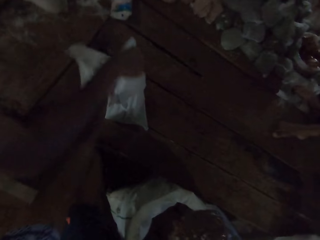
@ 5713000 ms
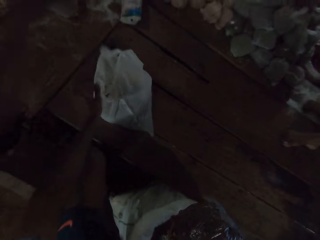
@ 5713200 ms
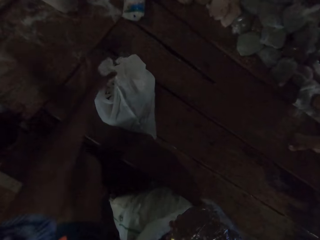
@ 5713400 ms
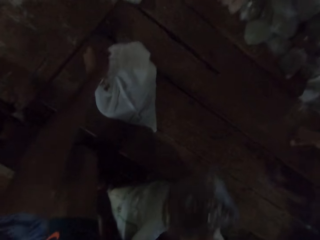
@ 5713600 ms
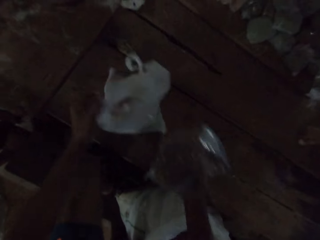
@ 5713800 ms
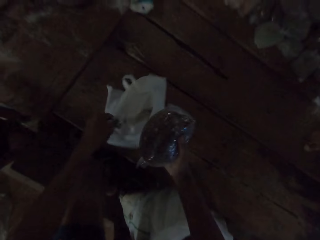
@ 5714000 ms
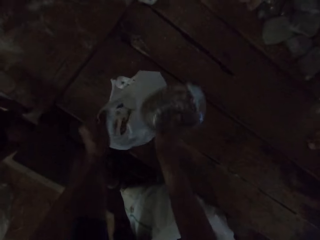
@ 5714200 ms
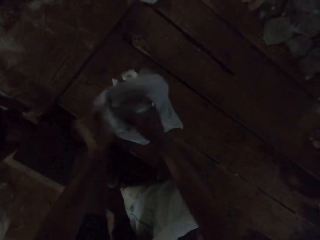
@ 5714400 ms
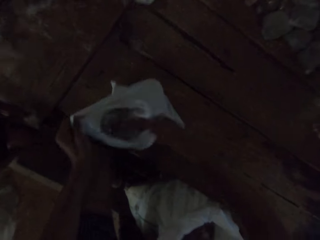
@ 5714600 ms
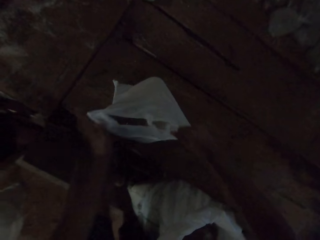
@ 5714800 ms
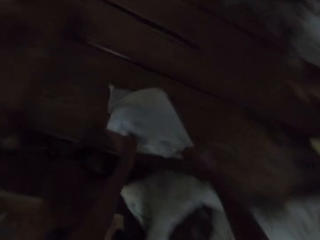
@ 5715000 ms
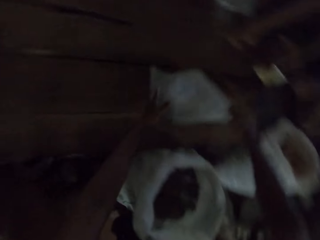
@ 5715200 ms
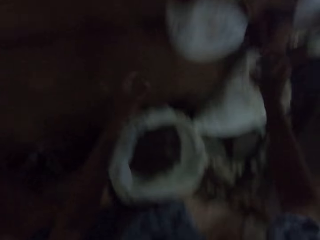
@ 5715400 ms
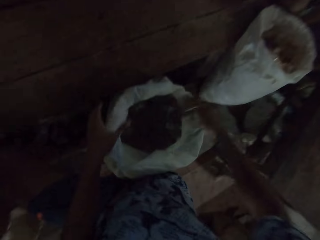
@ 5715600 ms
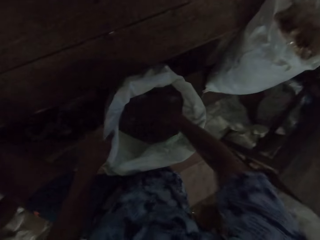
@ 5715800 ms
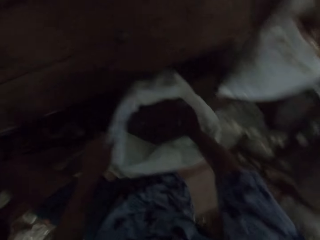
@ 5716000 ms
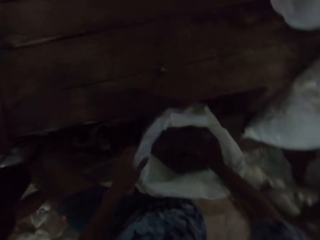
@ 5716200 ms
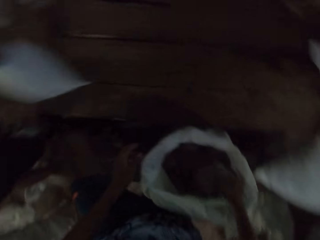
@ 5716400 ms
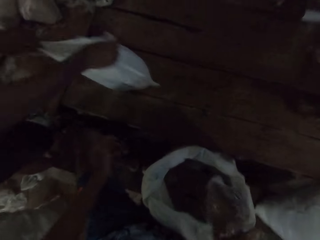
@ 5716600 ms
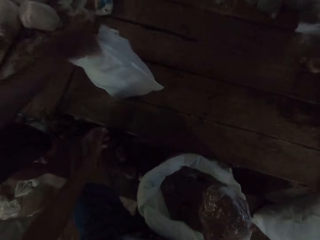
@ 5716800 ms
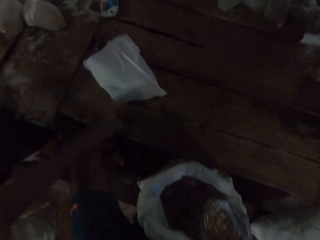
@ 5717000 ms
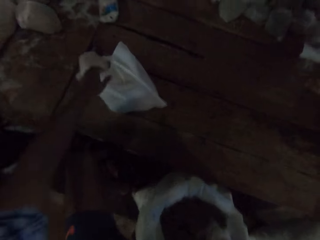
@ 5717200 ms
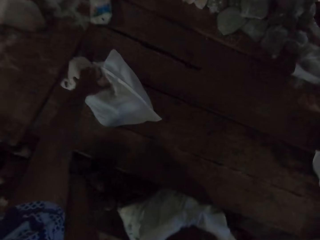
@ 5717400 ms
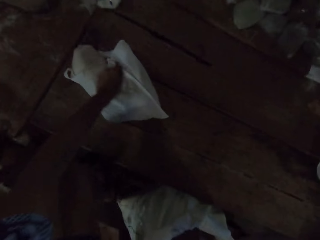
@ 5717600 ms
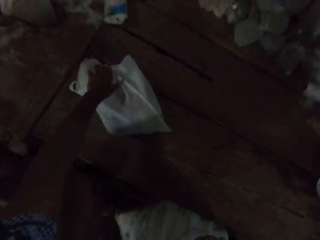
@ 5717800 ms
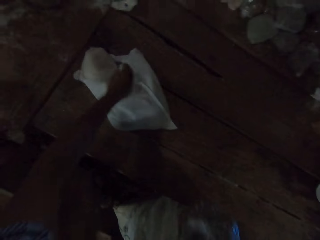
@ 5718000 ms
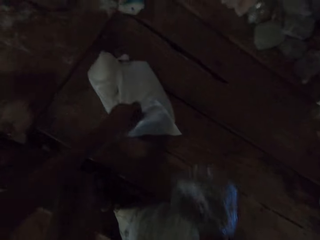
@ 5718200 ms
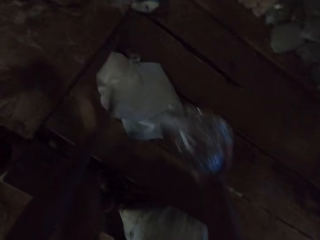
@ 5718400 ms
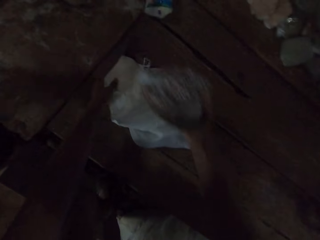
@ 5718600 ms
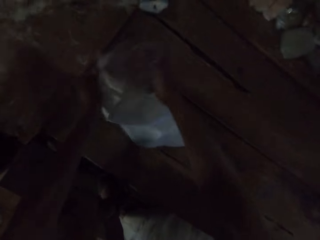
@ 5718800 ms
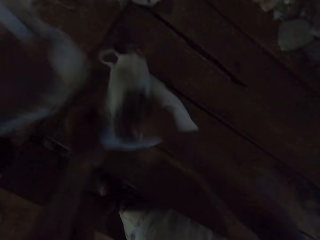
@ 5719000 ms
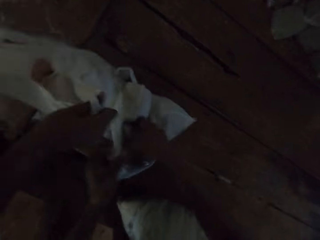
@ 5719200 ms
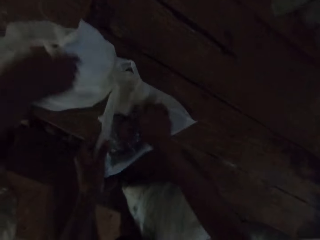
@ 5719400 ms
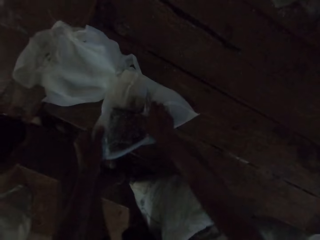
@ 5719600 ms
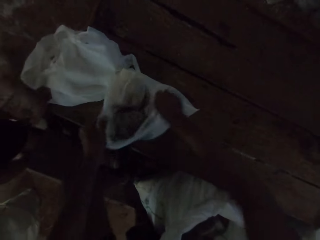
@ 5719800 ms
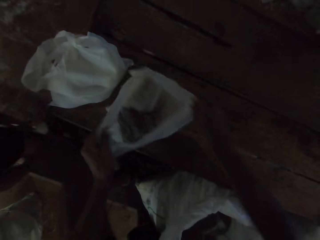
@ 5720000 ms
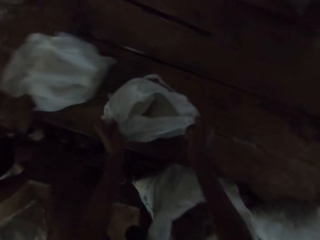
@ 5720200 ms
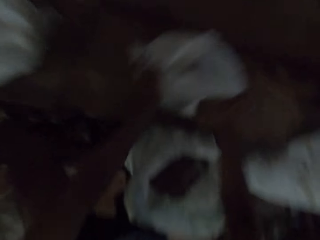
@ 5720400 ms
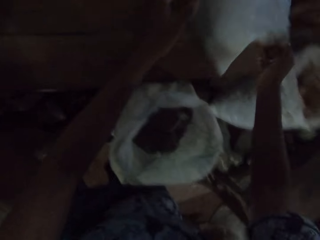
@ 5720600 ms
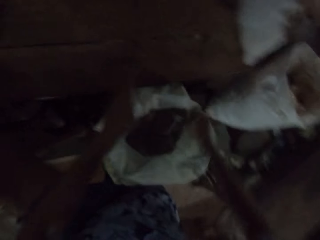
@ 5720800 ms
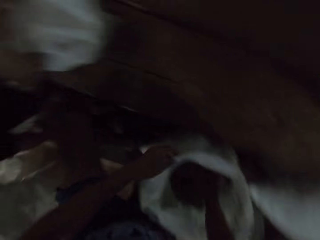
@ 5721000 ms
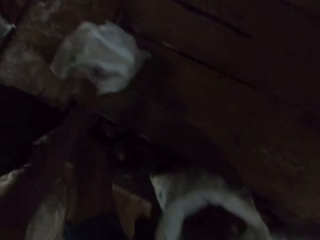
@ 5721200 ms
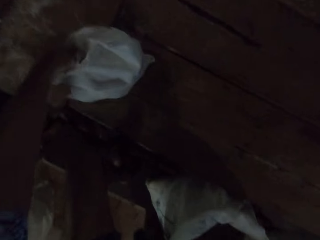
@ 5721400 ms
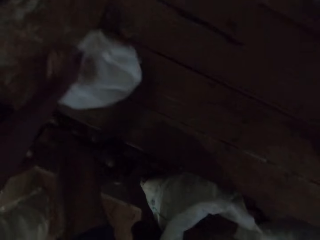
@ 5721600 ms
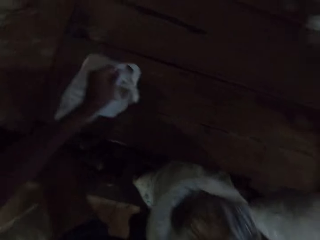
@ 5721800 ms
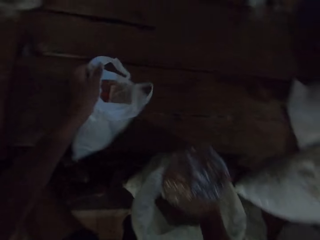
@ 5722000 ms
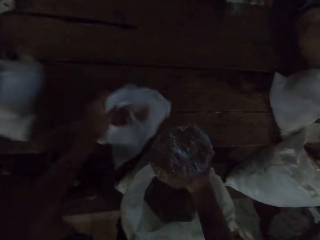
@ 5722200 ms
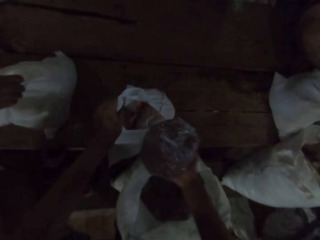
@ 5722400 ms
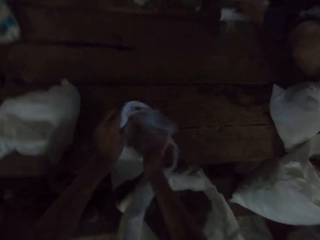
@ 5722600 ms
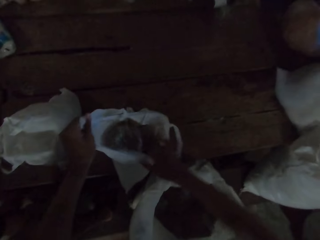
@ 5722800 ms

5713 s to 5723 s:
The camera wearer opens the paper bag. He puts the pack in the nylon bag with his right hand. He adjusts the nylon bag on the table with both hands and pushes away the paper bag. He picks up a pack of beans from the bag with his right hand. A man drops a nylon bag on the table with his right hand. The camera wearer opens the paper bag. He puts the pack in the nylon bag with his right hand. The man drops the nylon bag on the table with his right hand. The camera wearer adjusts the nylon bag on the table with both hands and pushes away the paper bag. He picks up a pack from the bag with his right hand. He opens the paper bag. He puts the pack in the nylon bag with his right hand. The man drops the nylon bag on the table with his right hand.

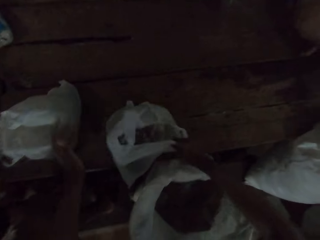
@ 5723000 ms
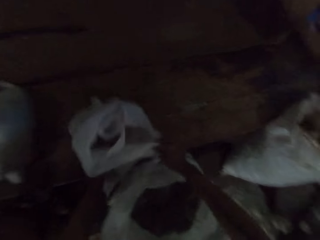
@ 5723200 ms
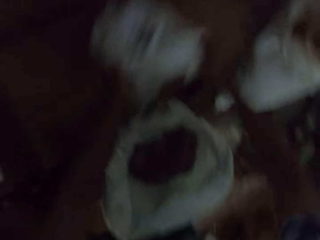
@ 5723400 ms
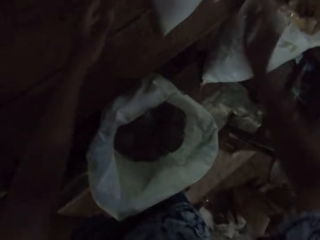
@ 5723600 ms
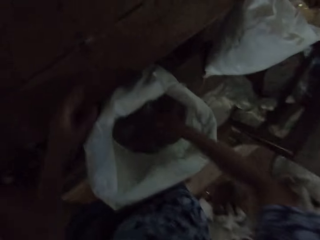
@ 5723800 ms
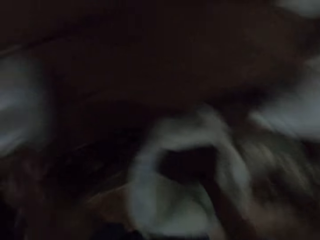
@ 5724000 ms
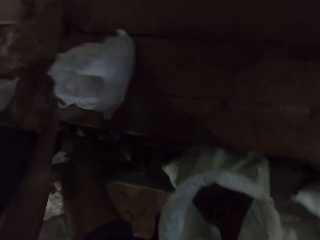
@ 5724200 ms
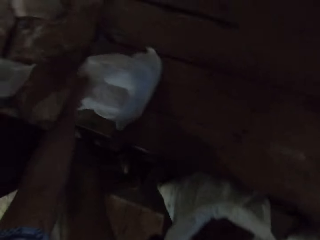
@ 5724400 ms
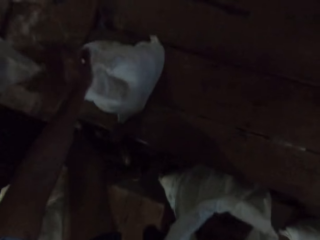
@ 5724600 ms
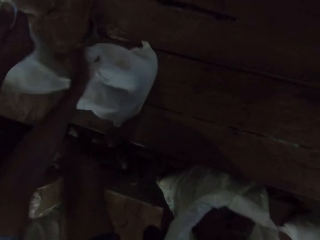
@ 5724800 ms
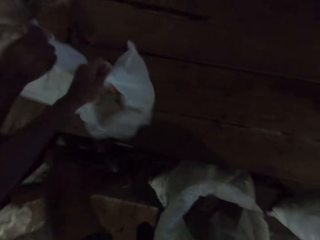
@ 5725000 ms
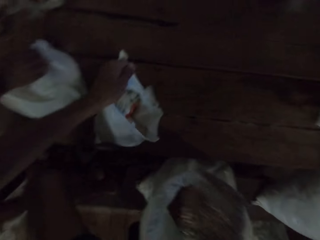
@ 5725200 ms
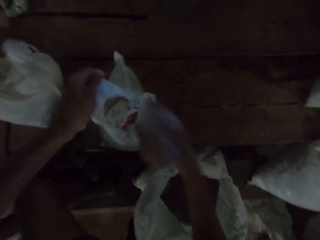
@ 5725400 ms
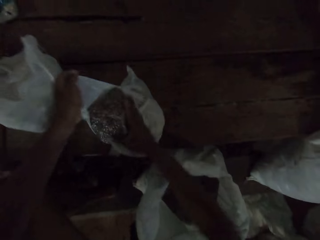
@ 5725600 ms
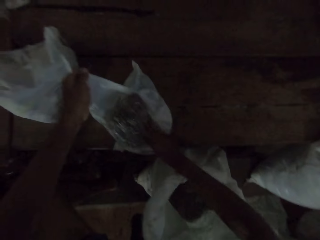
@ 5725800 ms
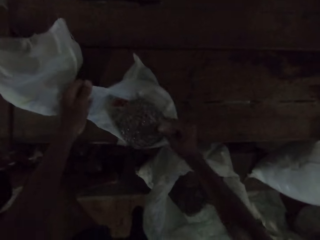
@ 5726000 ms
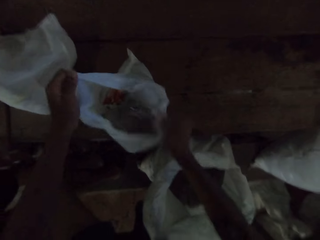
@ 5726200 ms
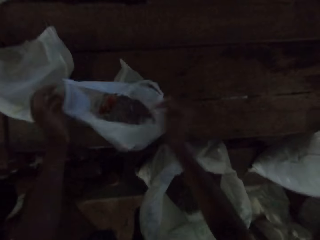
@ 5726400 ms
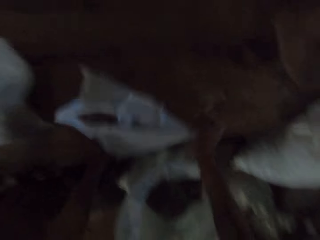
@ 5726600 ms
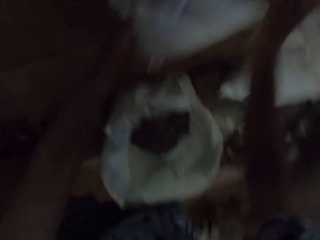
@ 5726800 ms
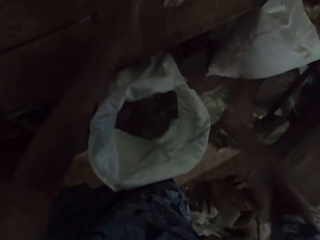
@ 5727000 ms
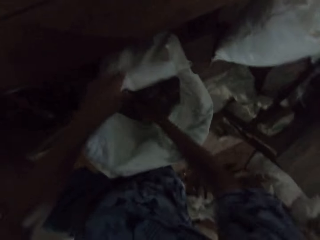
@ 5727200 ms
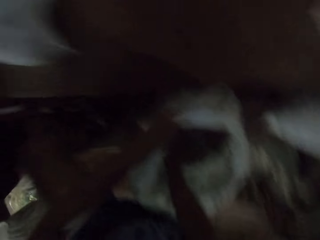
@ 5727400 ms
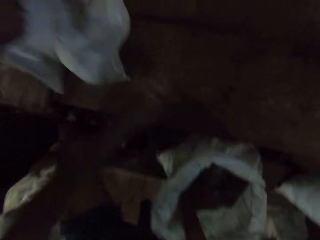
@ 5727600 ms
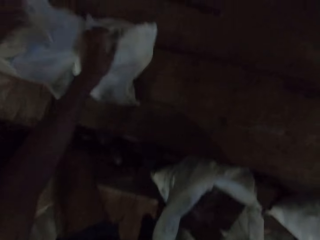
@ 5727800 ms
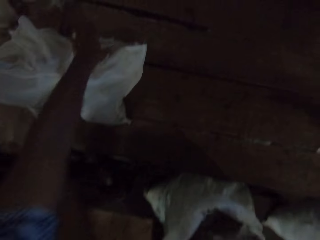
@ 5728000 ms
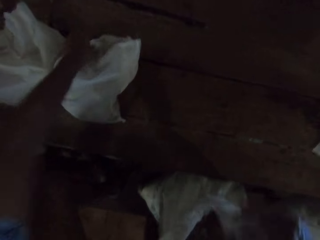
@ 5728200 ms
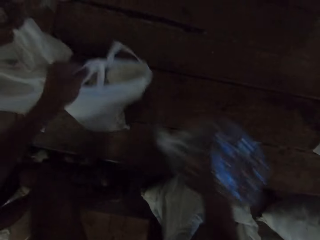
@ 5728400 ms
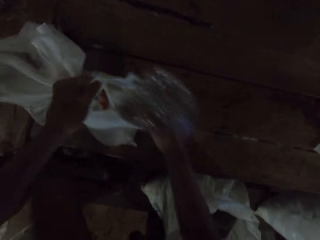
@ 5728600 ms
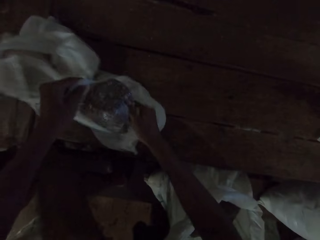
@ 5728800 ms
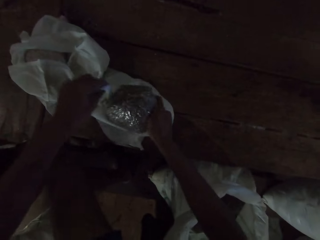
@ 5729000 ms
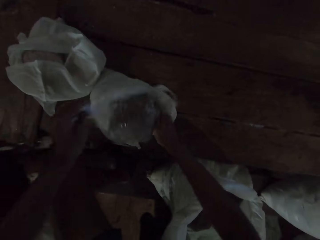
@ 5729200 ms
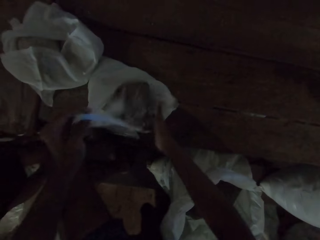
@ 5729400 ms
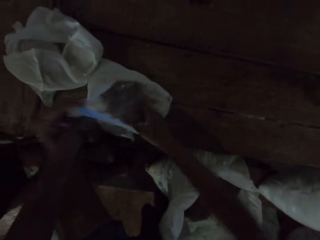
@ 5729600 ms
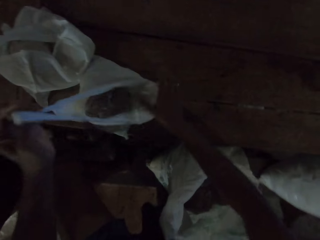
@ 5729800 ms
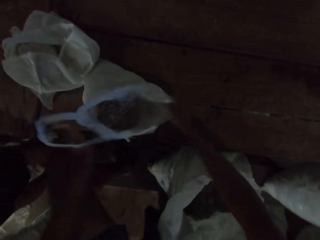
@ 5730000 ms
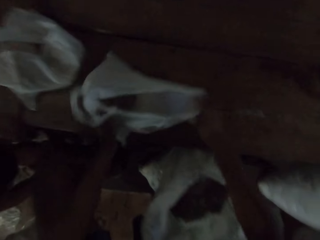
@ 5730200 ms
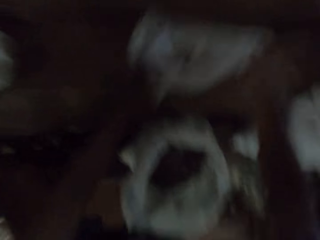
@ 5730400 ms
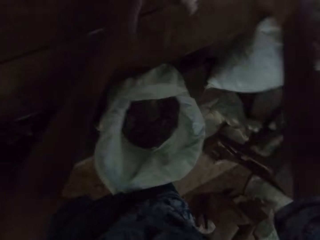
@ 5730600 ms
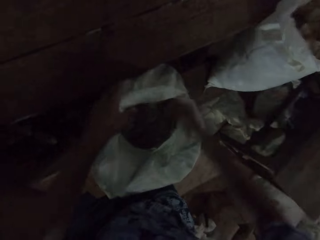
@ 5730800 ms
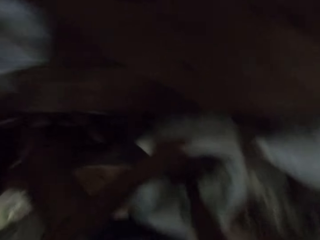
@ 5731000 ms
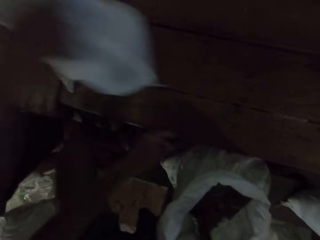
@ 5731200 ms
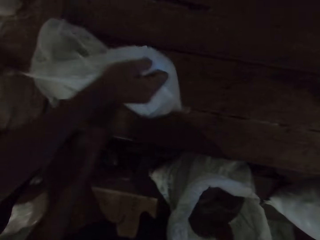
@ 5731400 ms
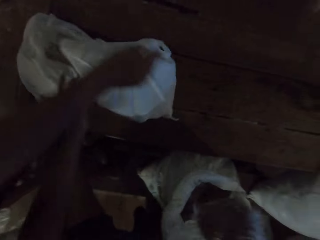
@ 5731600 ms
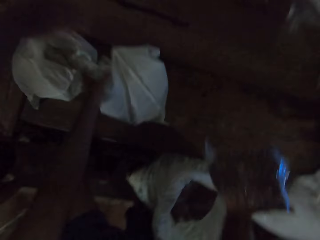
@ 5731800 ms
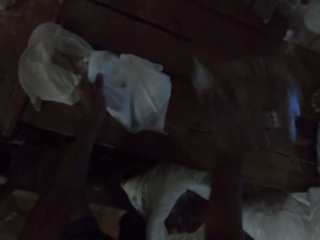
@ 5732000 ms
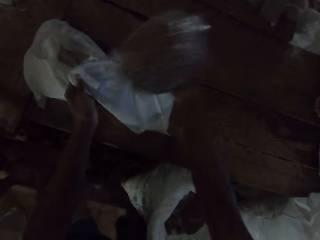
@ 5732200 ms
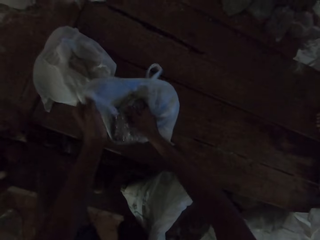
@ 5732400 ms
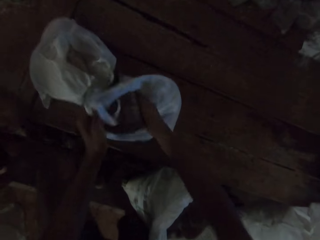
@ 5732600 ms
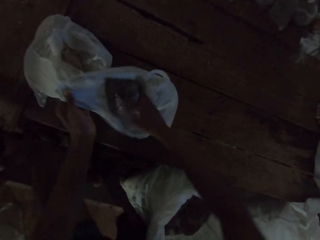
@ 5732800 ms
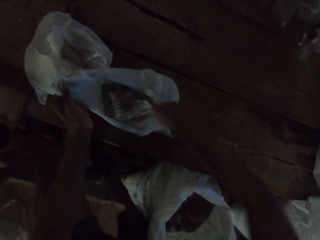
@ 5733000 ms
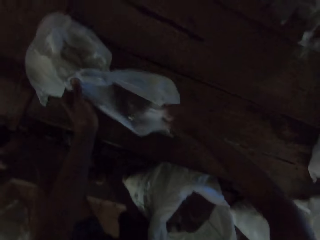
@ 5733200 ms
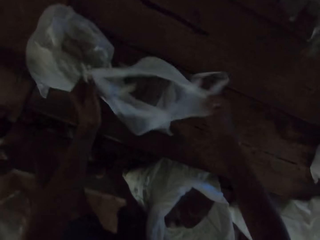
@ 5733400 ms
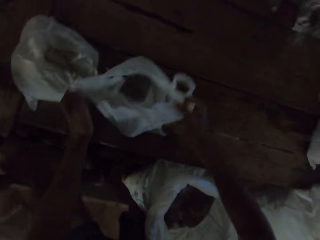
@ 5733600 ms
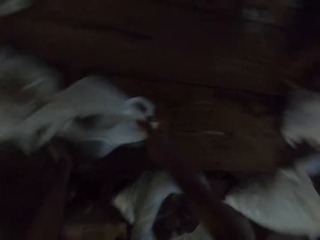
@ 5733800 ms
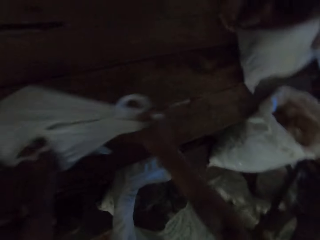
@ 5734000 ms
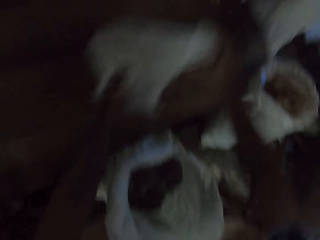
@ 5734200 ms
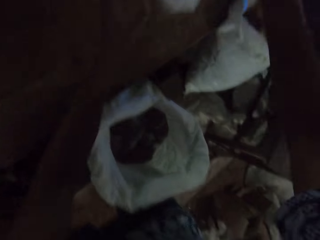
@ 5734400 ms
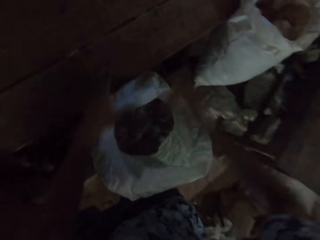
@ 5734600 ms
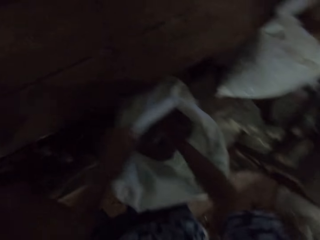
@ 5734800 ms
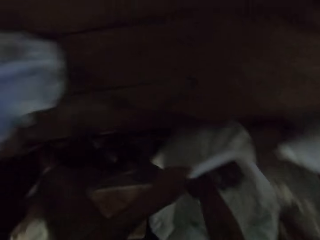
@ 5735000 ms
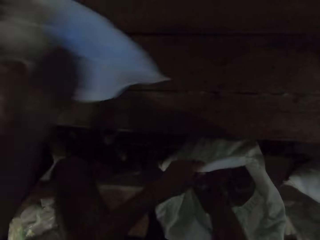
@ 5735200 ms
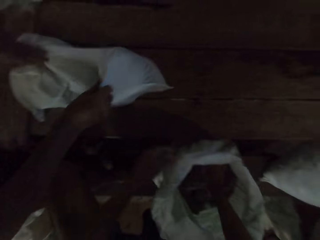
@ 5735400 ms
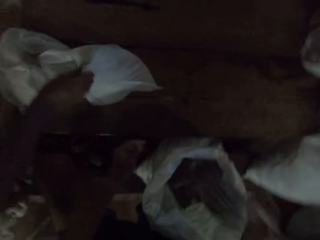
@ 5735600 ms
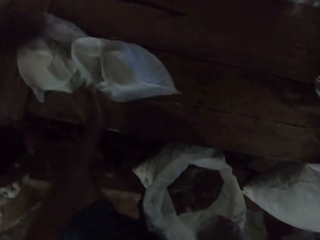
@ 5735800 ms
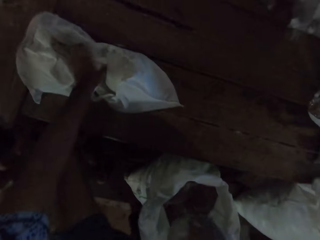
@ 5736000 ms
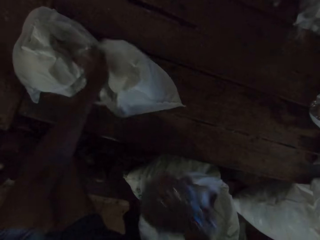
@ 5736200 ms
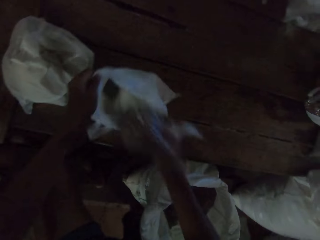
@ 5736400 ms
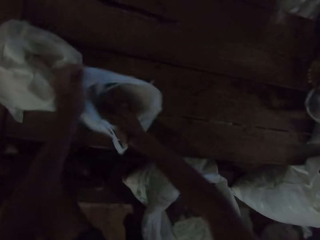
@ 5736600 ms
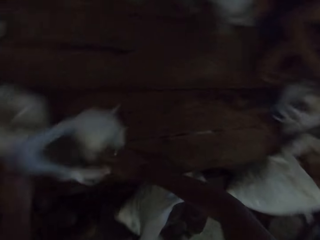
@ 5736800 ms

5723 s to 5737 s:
The camera wearer adjusts the nylon bag on the table with both hands and pushes away the paper bag. He picks up a pack from the bag with his right hand. A man drops a nylon bag on the table with his right hand. The camera wearer opens the paper bag. He puts the pack in the nylon bag with his right hand. He adjusts the nylon bag on the table with both hands and pushes away the paper bag. He picks up a pack from the bag with his right hand. The man drops the nylon bag on the table with his right hand. The camera wearer puts the pack in the nylon bag with his right hand. He adjusts the nylon bag on the table with both hands and pushes away the paper bag. He picks up a pack from the bag with his right hand. The man drops the nylon bag on the table with his right hand. The camera wearer puts the pack in the nylon bag with his right hand. He adjusts the nylon bag on the table with both hands and pushes away the paper bag. He picks up a pack of beans from the bag with his right hand. The man drops the nylon bag on the table with his right hand. The camera wearer puts the pack in the nylon bag with his right hand.
